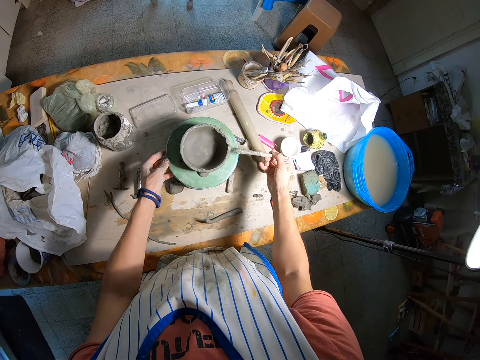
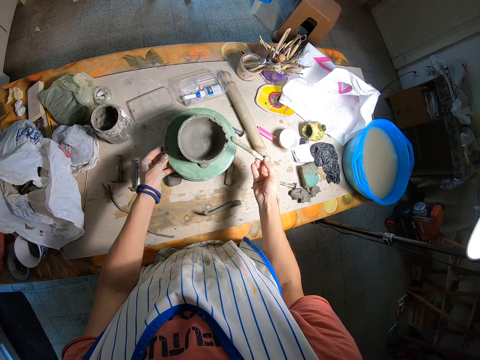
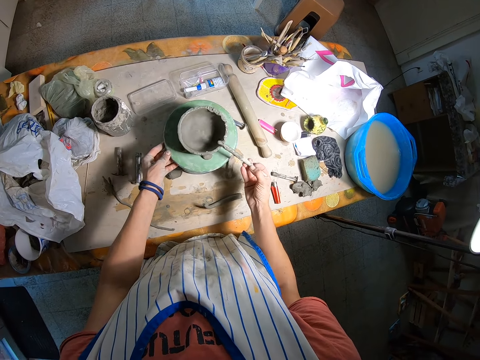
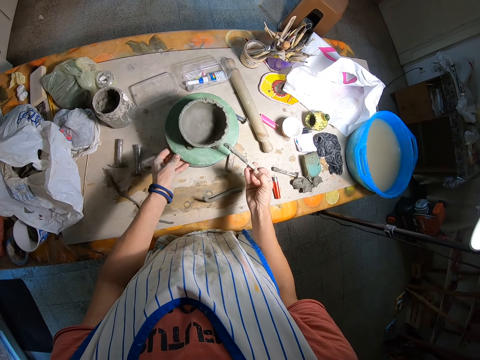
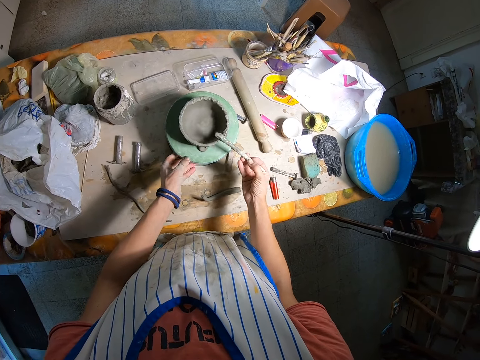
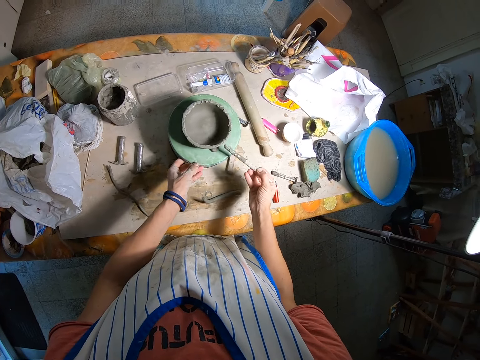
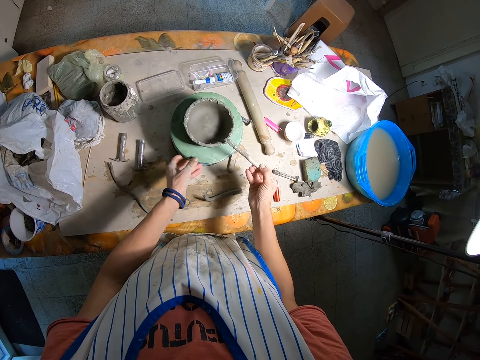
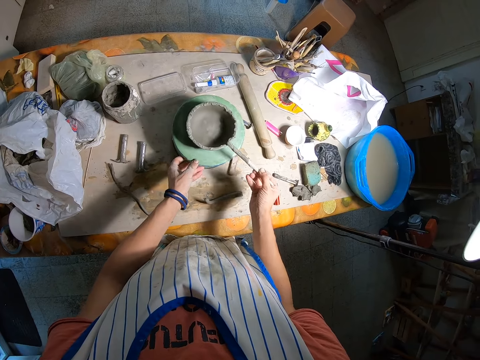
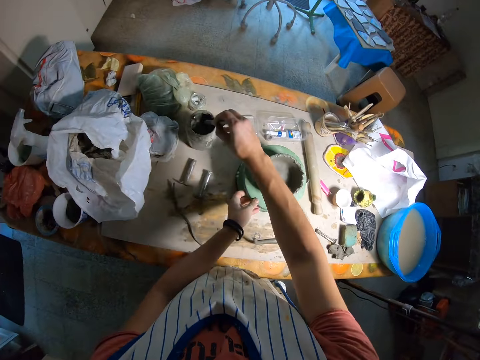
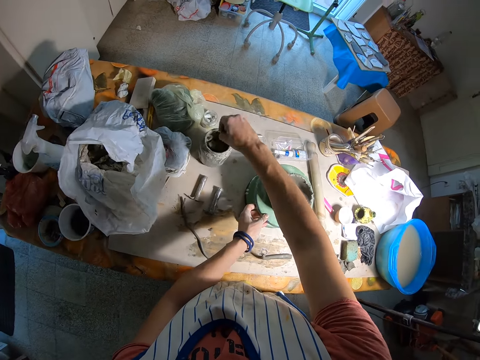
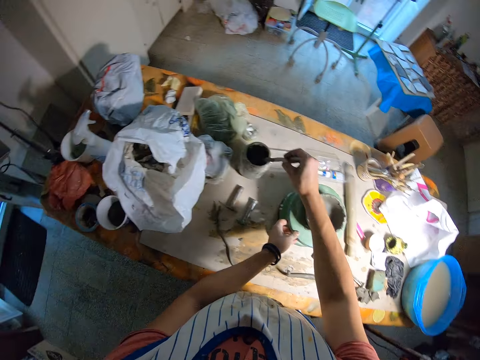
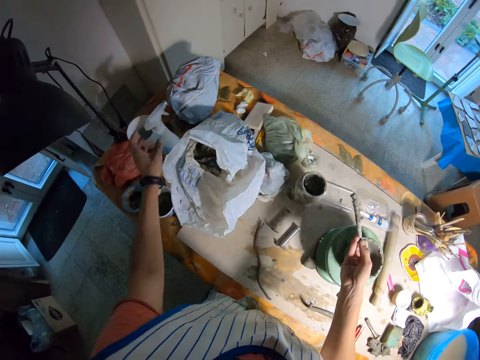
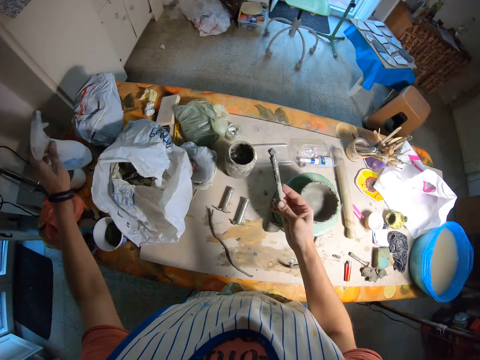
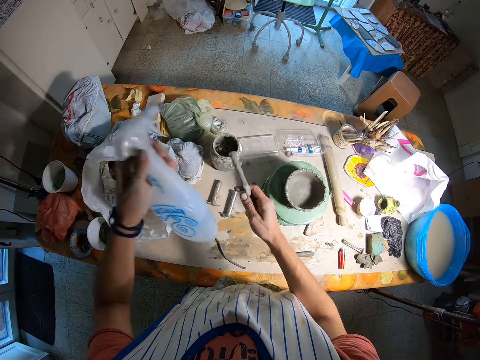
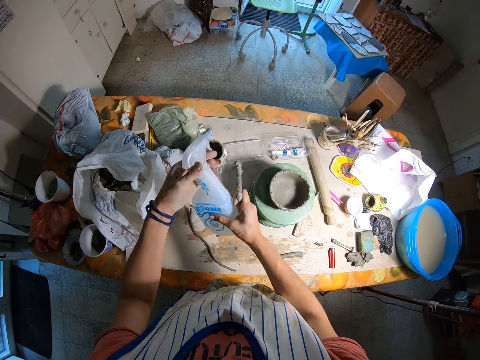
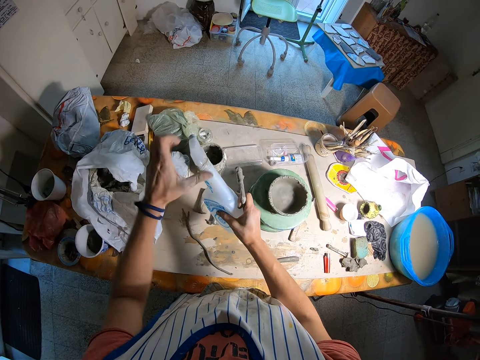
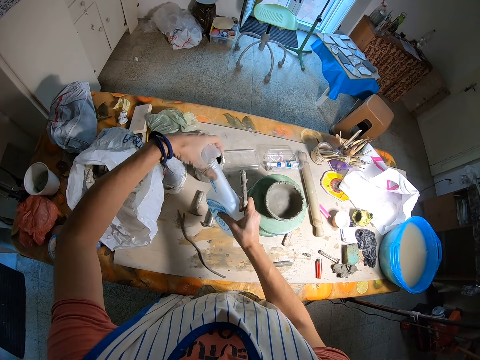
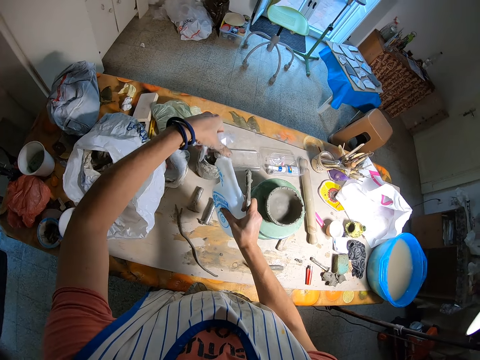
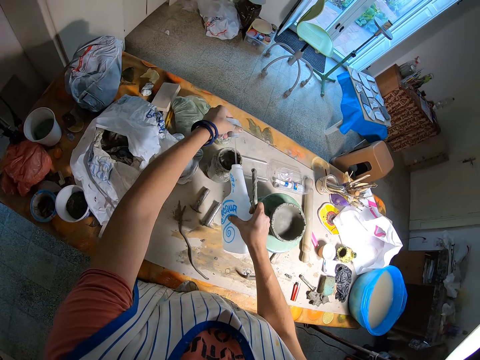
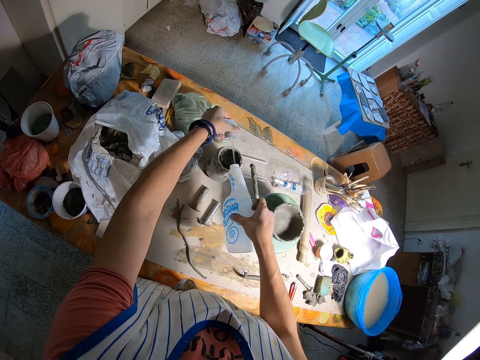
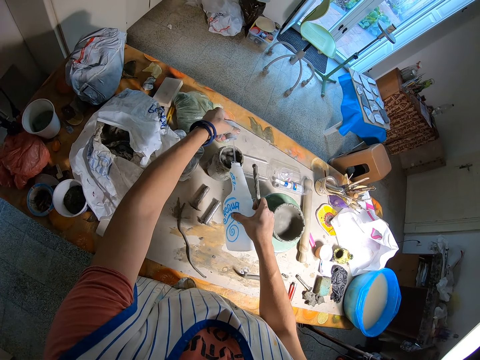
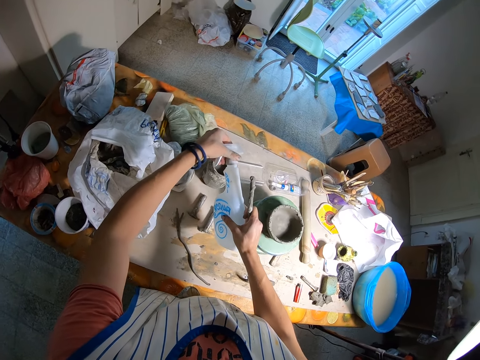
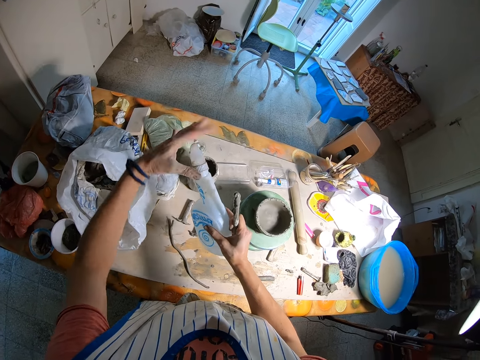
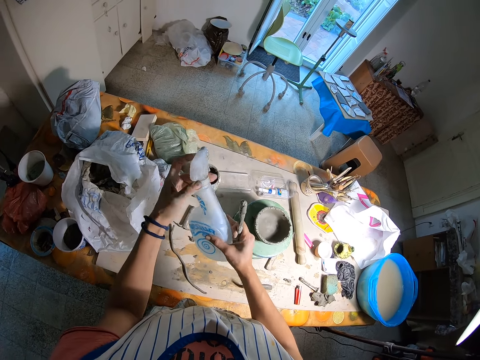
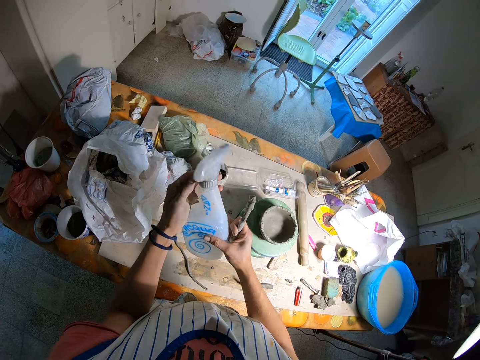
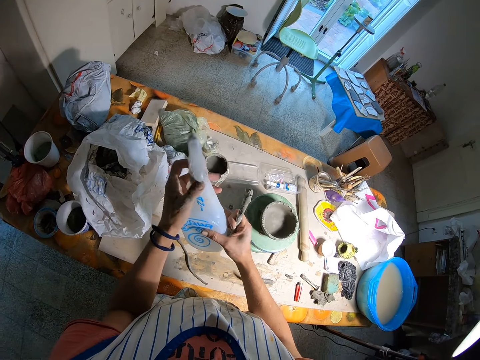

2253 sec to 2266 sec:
The camera wearer dips the stick in the jar of clay or container with her right hand. She hits the stick on the container. She reaches for a bottle of water or spray with her left hand. She takes the spray and puts the spray on her right hand. She opens the bottle of water with her hands. She pours the water into the jar of clay. She closes the bottle of water with her hands.

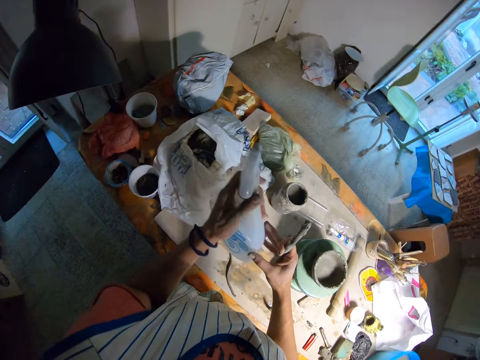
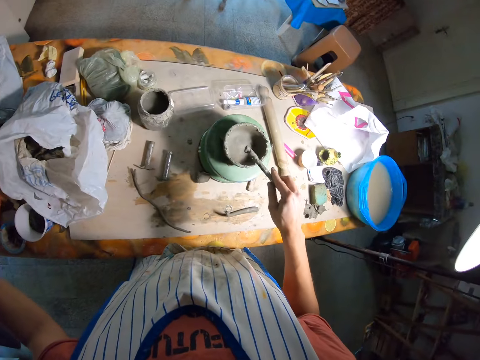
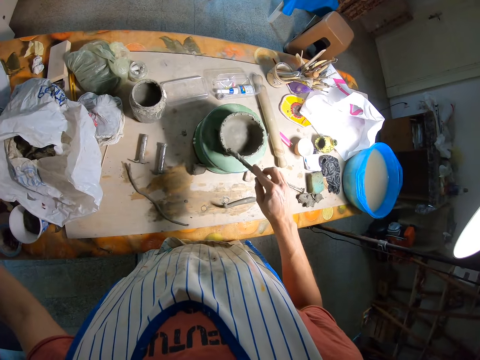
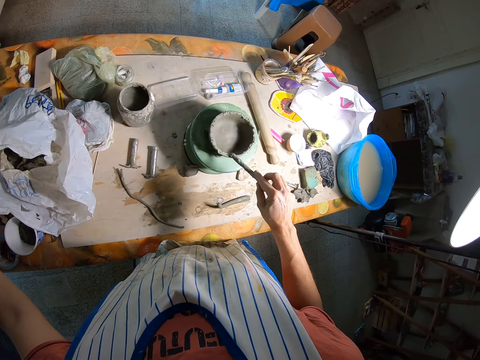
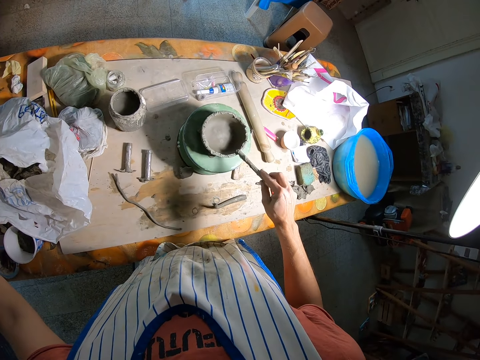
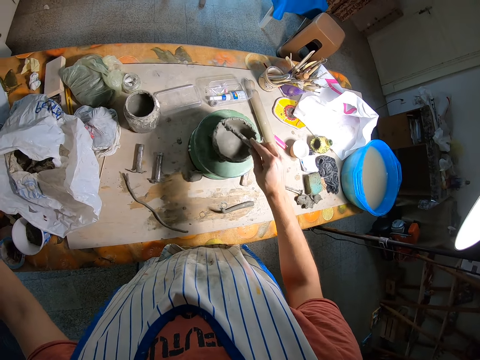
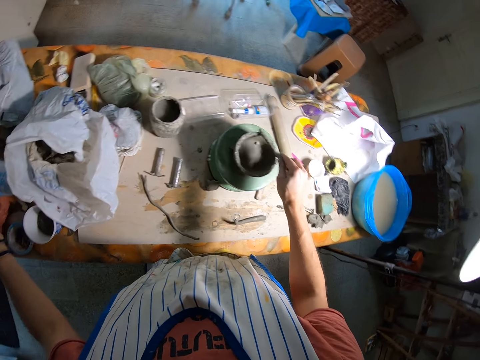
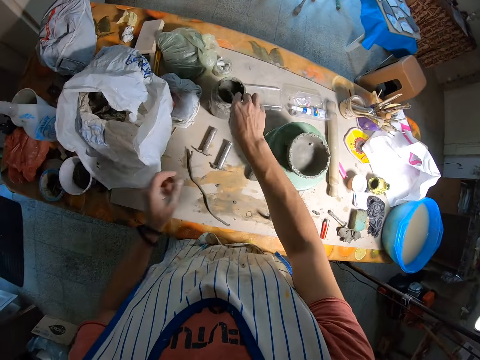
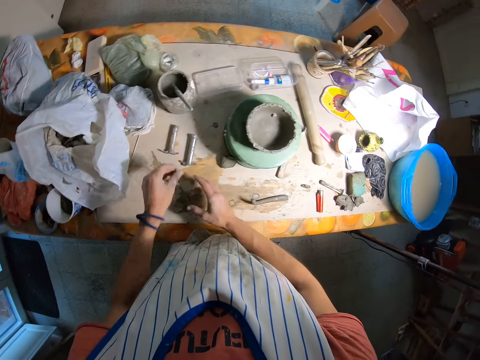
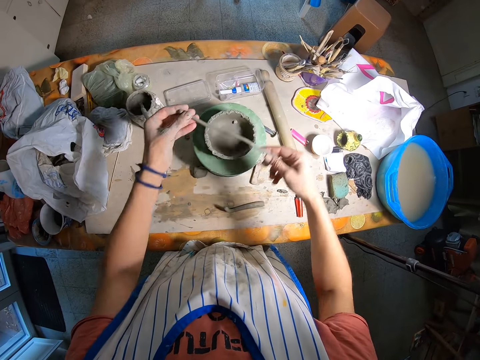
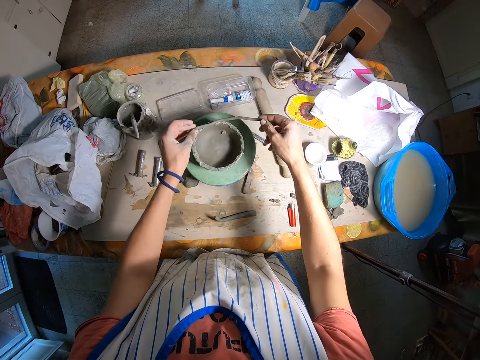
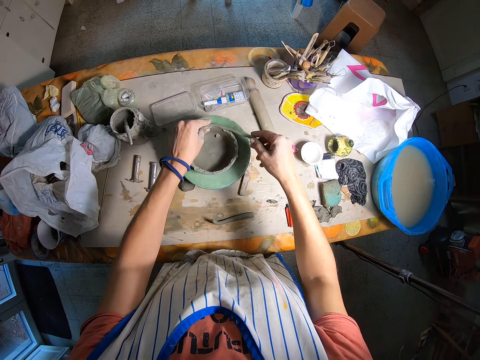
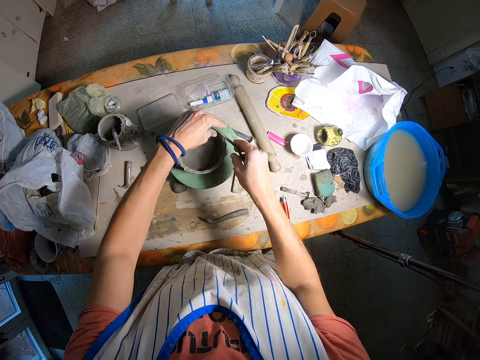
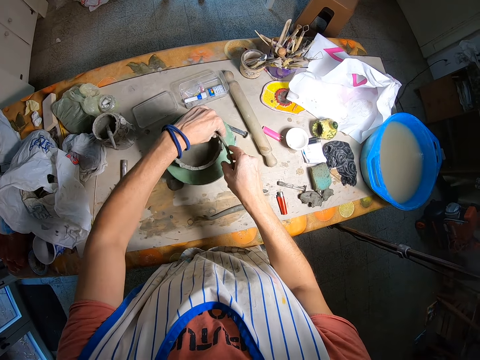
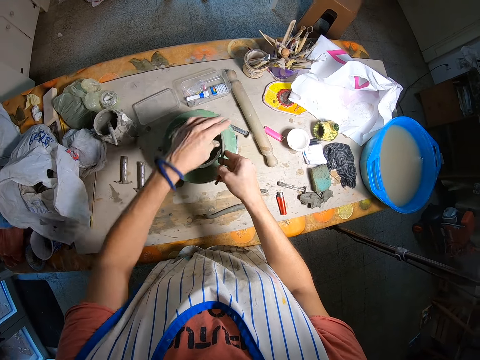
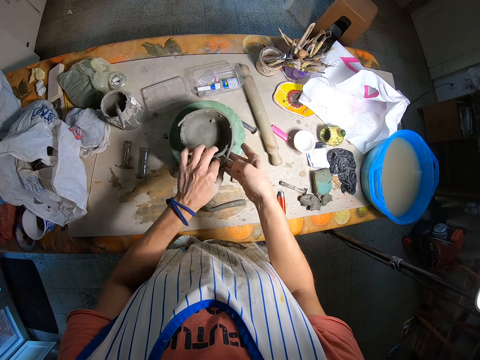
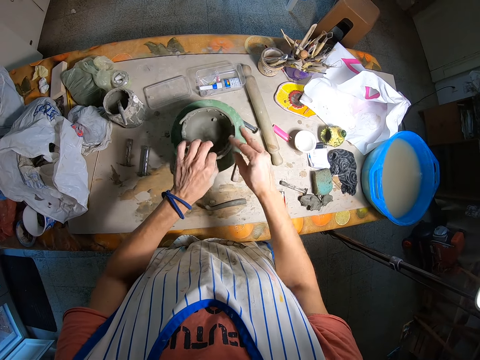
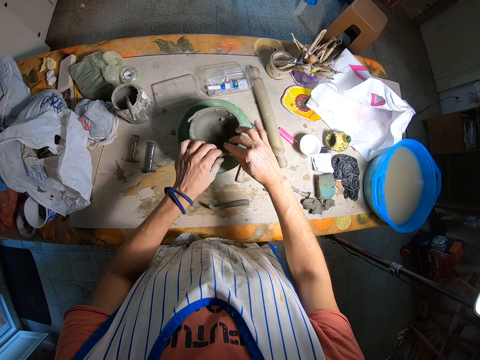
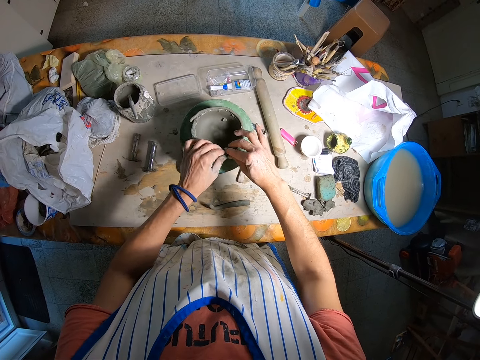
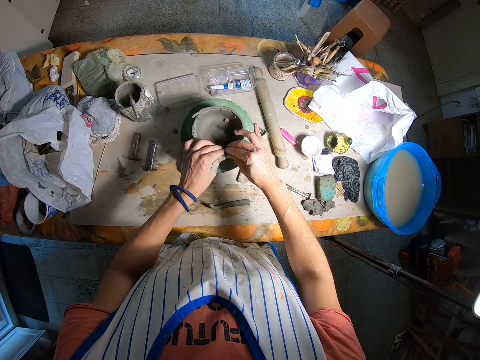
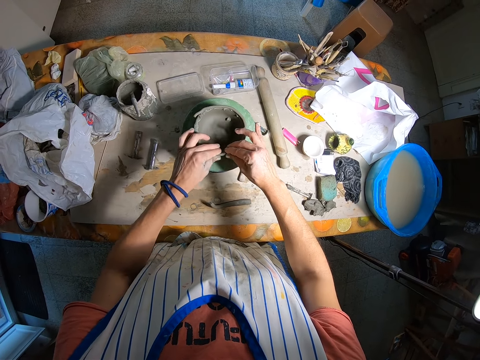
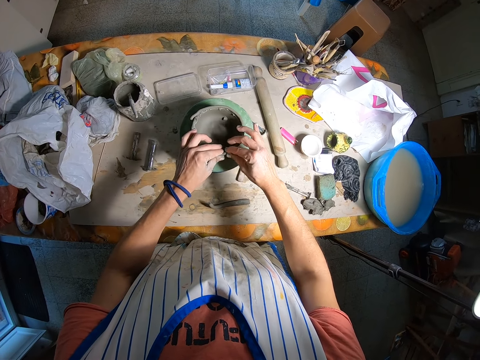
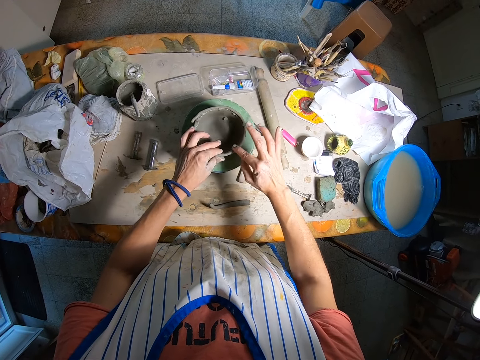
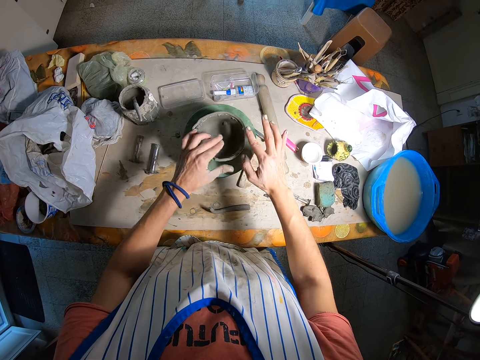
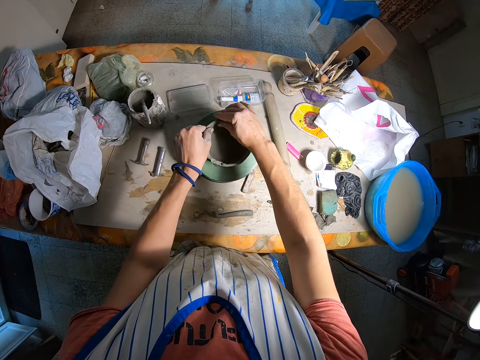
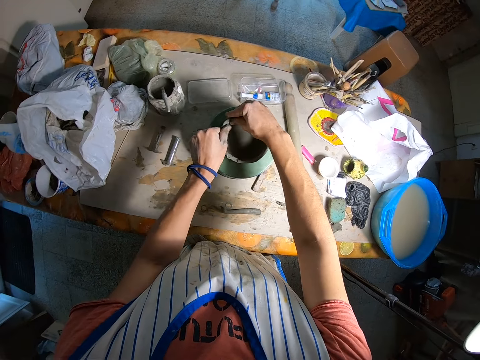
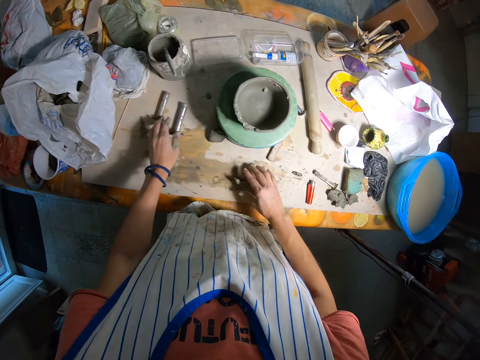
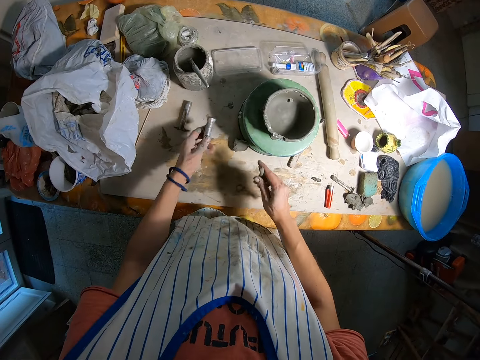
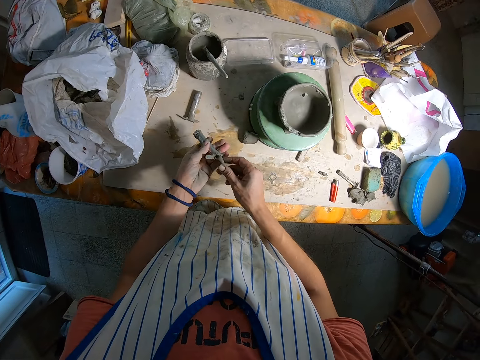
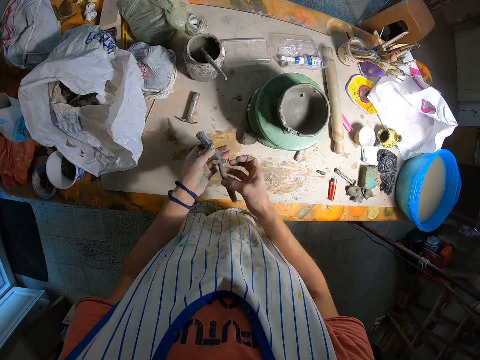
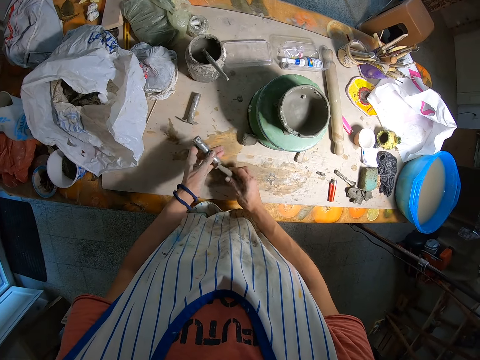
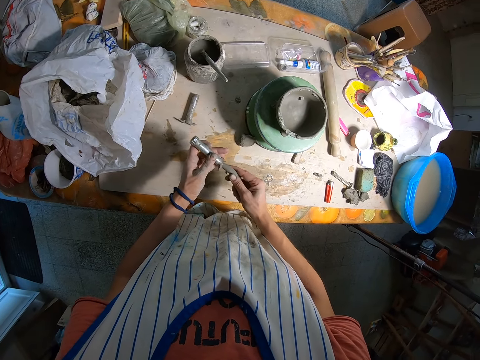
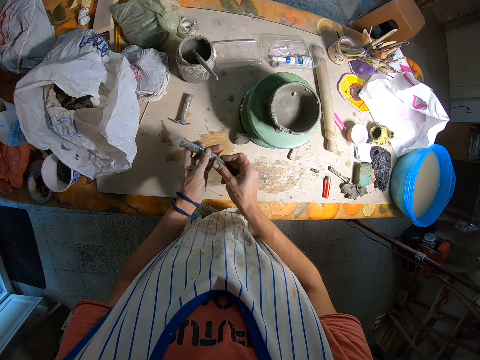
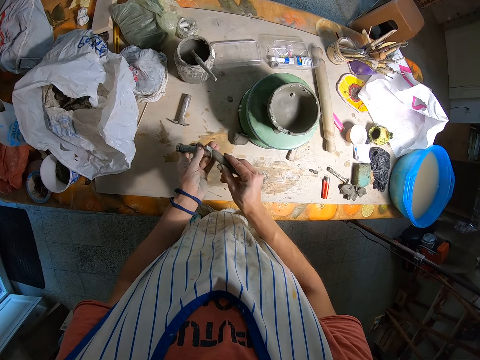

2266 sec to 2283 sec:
The camera wearer drops the bottle of water with her hands. She uses the stick to design the clay pot. She applies wet clay on the mold clay. She drops the stick in the jar of clay with her right hand. She dips the stick in the container. She picks up a moulded clay with her hands from the table. She fits the moulded clay on the clay pot with her hands. She sticks clay on the mold clay. She picks up the moulded clay with her right hand. She picks up a clay ejector with her left hand. She takes a flange. She puts the moulded clay into the clay ejector with her hands.
